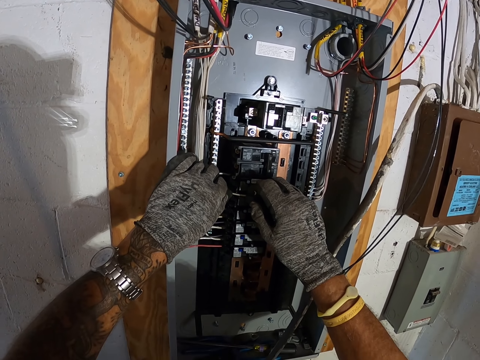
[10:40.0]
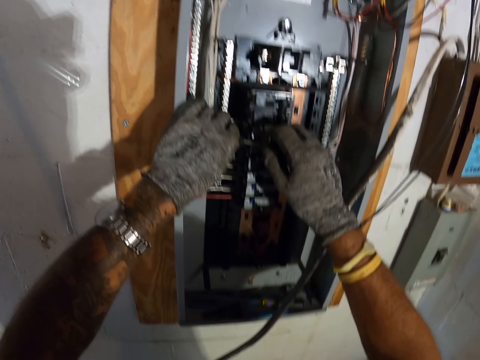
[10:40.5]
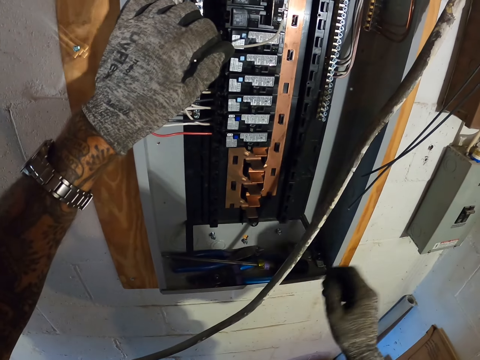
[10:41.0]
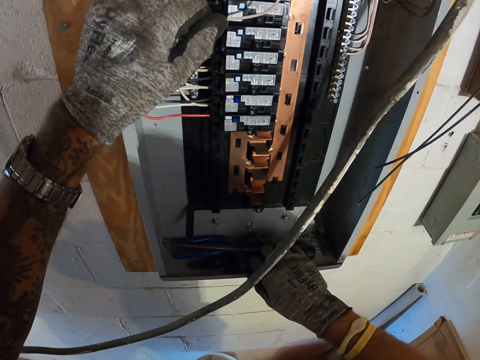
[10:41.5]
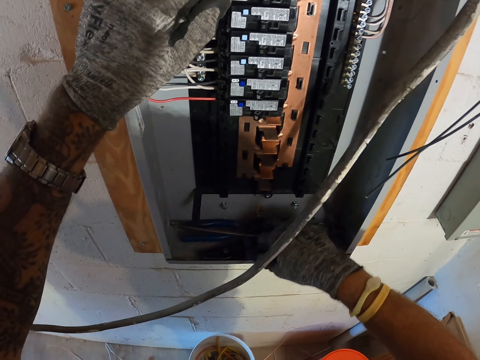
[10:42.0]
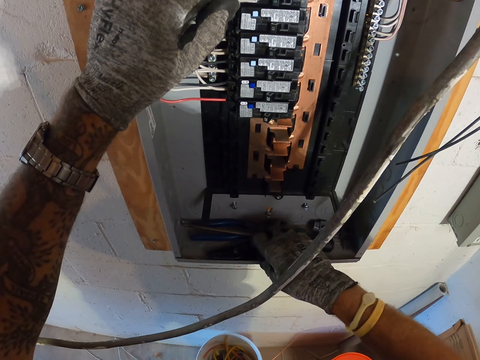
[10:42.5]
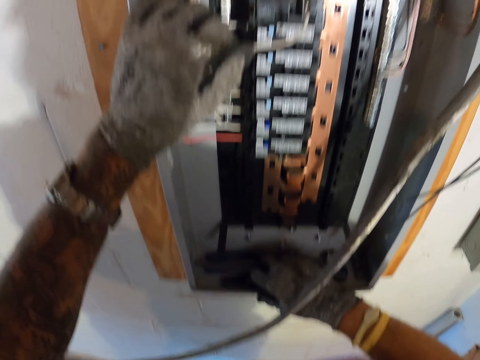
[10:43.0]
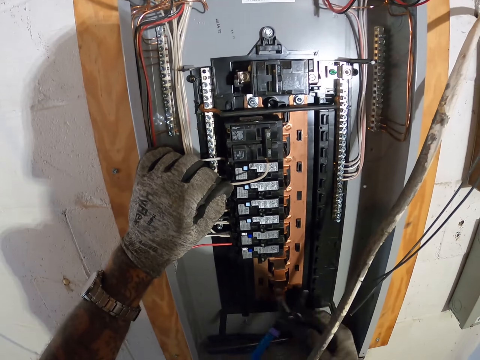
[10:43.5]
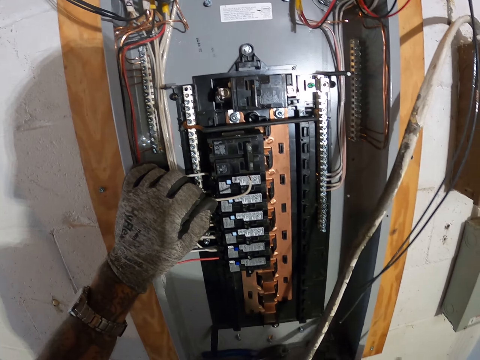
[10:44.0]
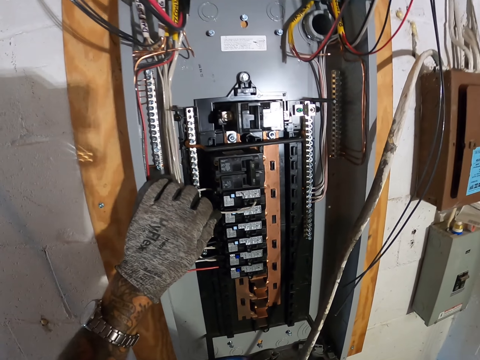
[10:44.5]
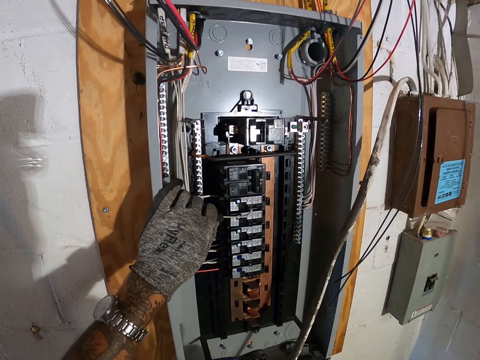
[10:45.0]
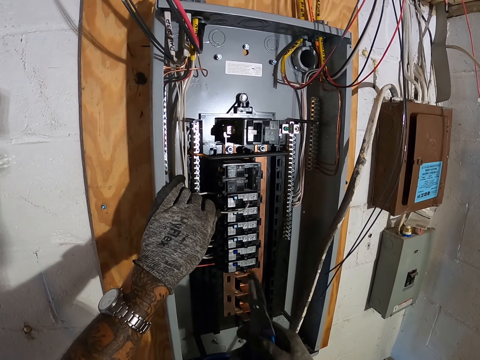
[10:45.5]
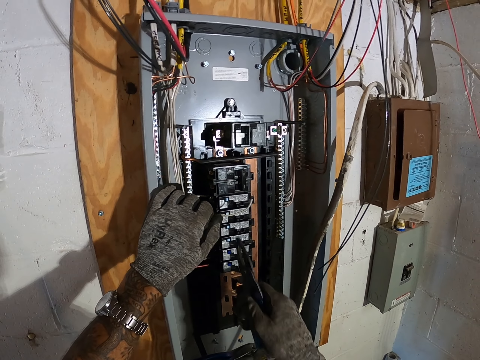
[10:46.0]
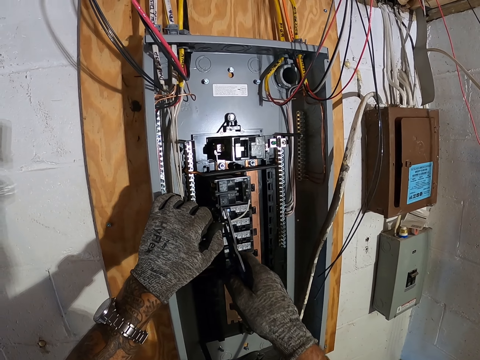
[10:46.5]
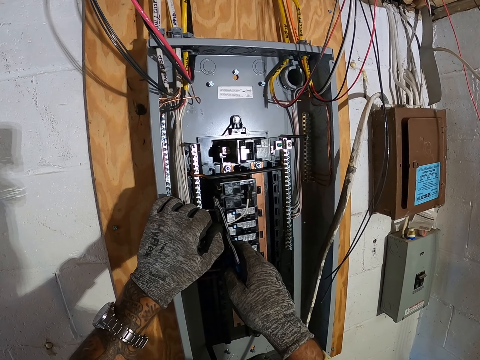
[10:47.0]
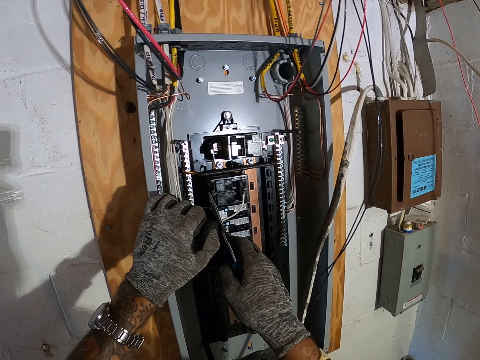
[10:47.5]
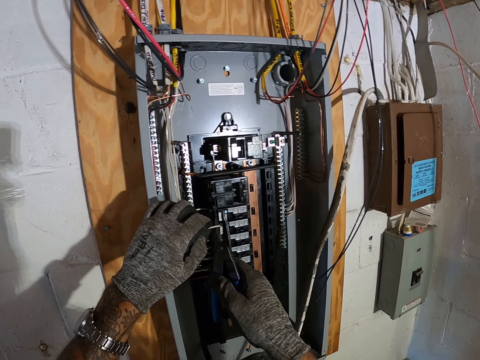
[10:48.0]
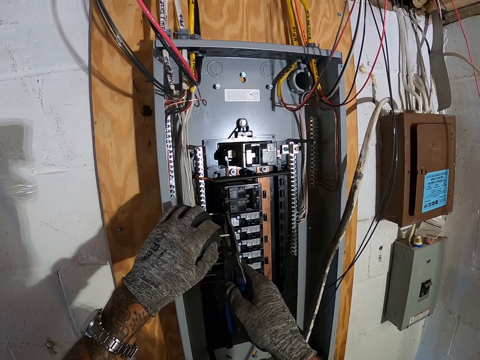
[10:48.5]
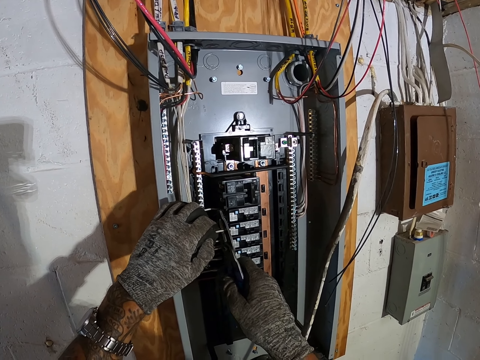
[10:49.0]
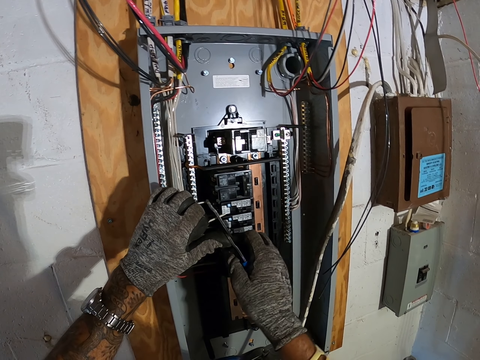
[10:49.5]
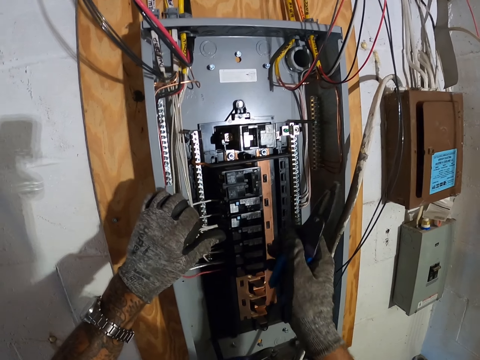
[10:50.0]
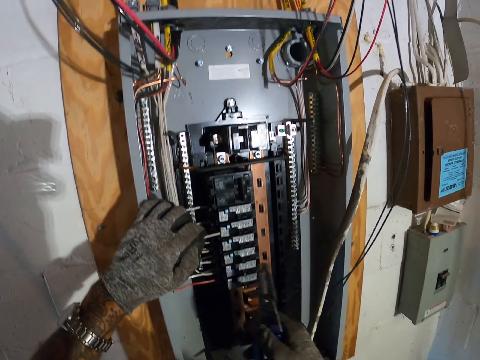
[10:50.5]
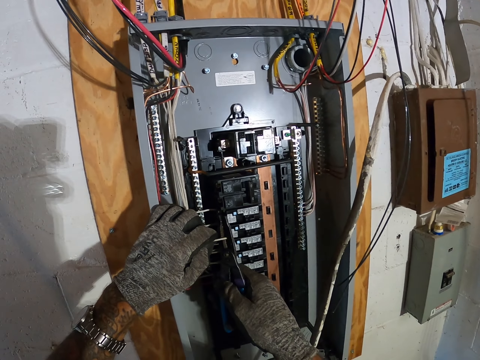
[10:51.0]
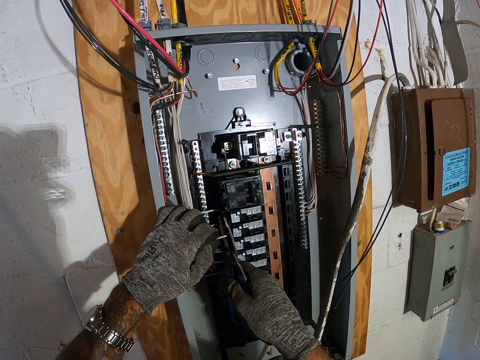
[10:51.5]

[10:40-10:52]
The camera wearer takes the pliers in the box panel. They cut the cable.

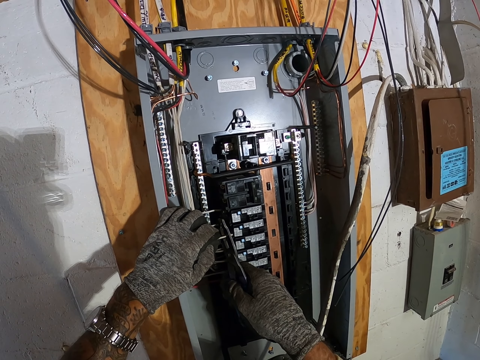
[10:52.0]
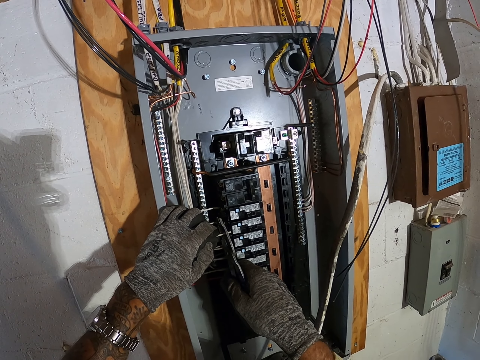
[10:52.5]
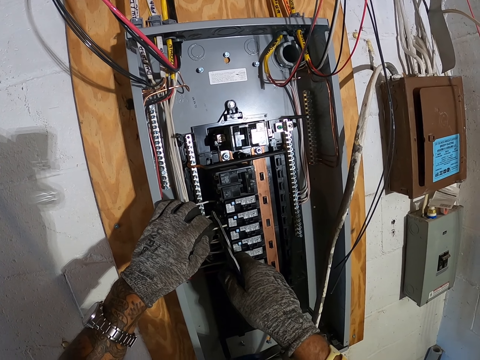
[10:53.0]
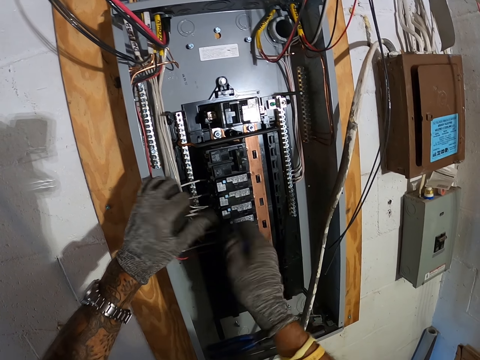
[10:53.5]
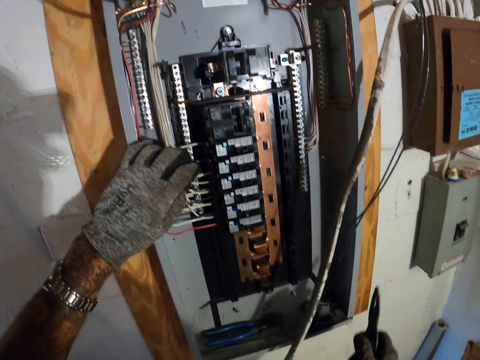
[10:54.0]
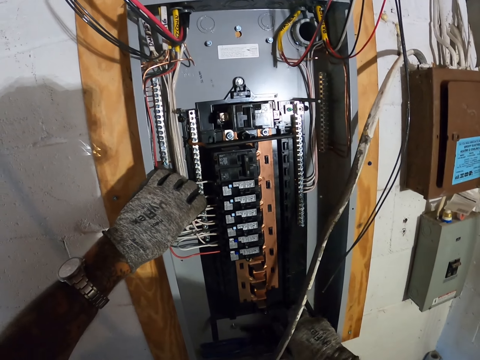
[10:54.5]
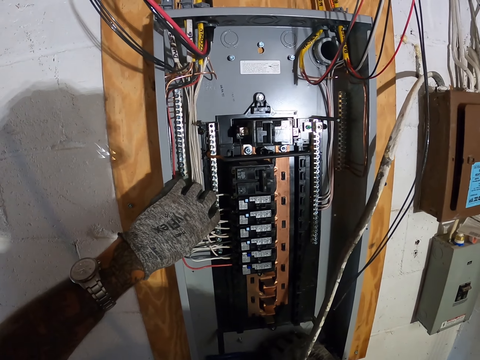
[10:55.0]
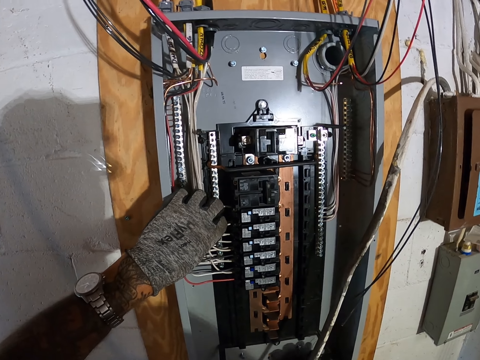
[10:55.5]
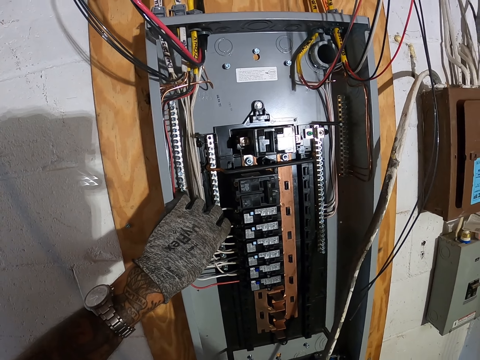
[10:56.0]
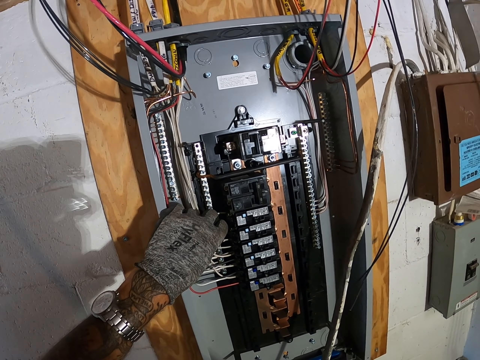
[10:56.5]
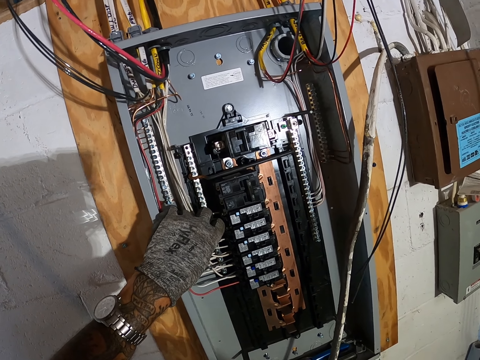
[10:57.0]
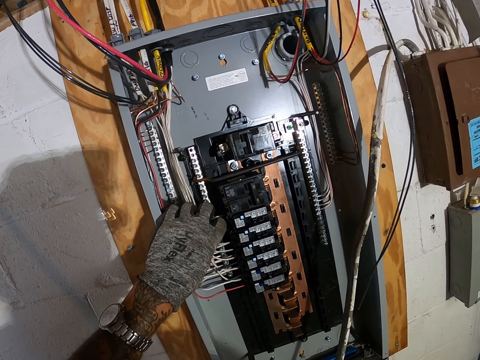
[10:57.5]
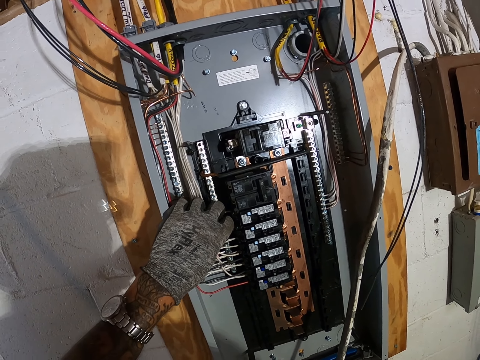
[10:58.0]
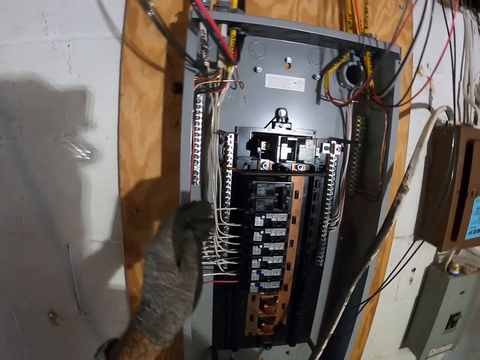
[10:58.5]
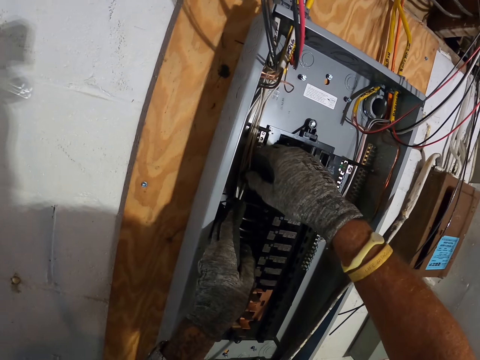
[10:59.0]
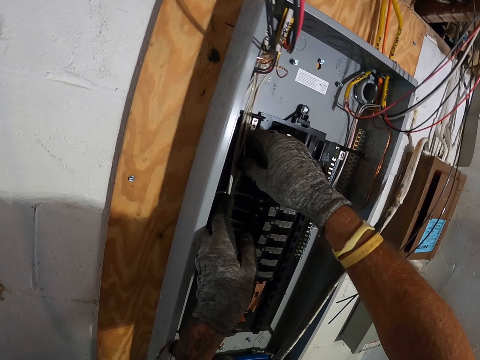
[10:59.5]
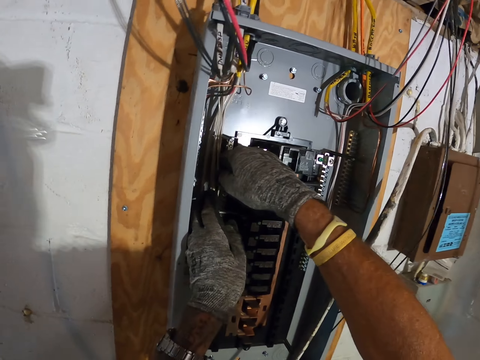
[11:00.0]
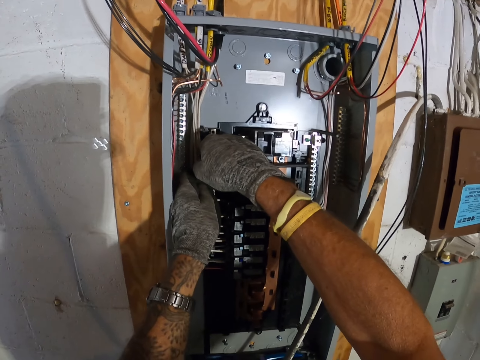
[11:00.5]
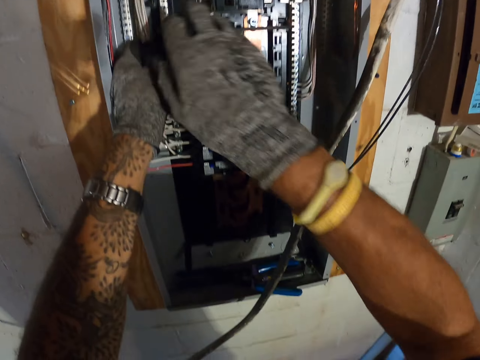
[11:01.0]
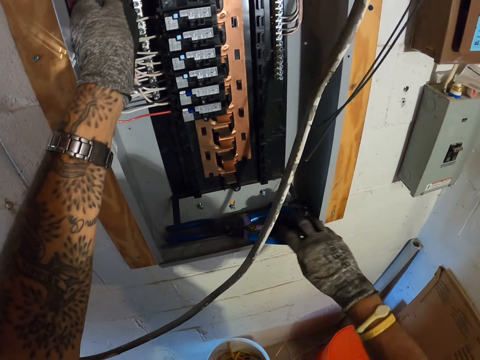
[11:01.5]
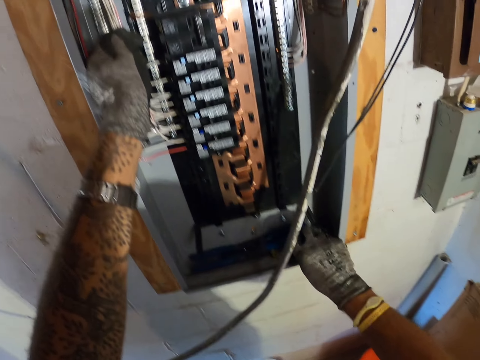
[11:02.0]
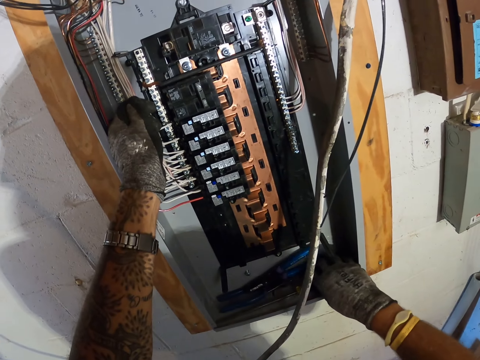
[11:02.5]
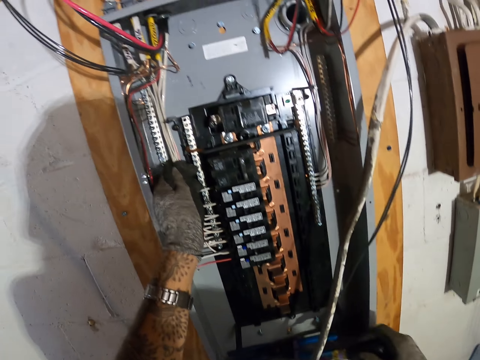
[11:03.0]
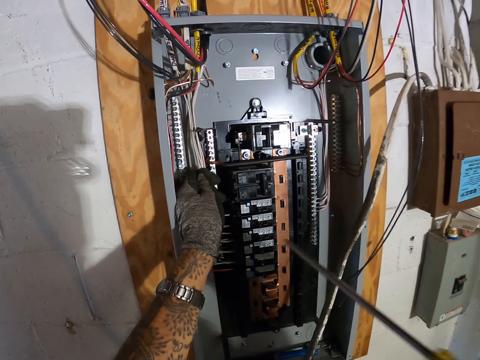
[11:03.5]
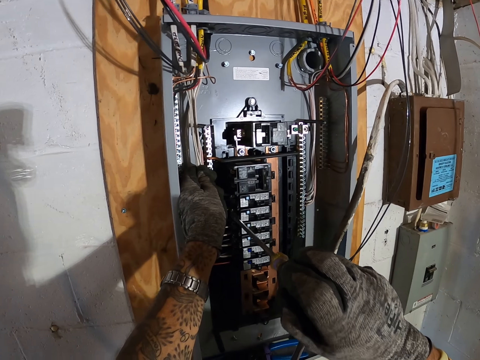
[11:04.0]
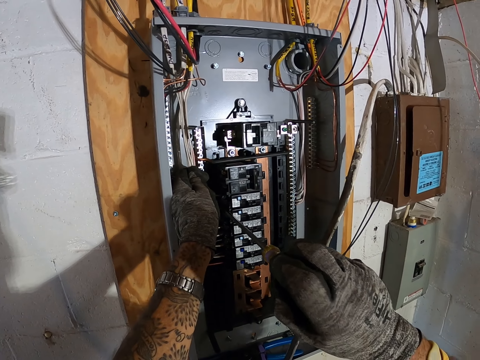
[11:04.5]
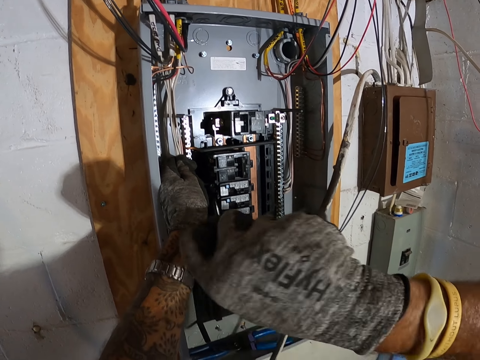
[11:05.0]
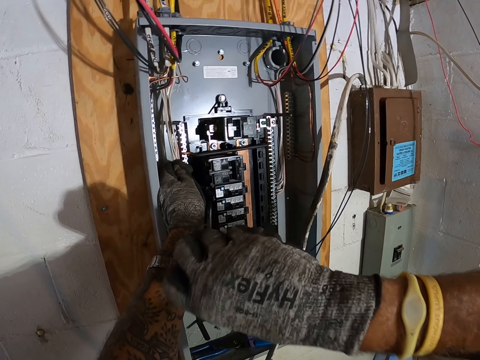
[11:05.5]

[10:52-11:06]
The camera wearer puts the pliers in the meter box. They fix wires in the box panel. They take the screwdriver. They fix the box panel with the screwdriver.
